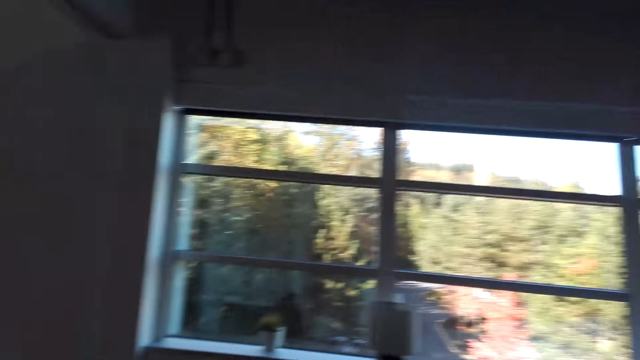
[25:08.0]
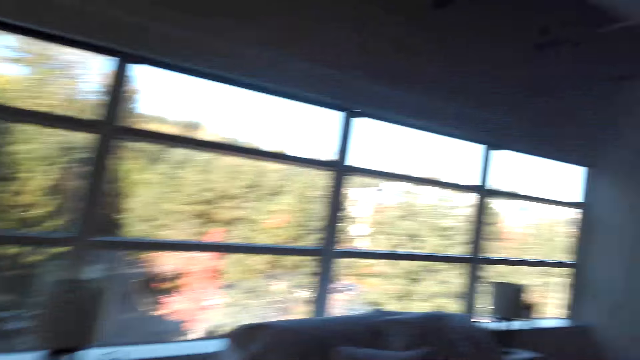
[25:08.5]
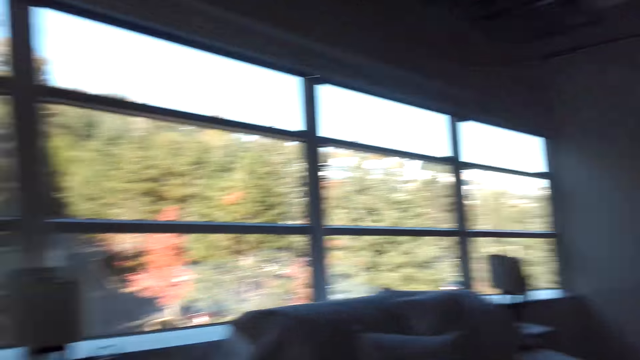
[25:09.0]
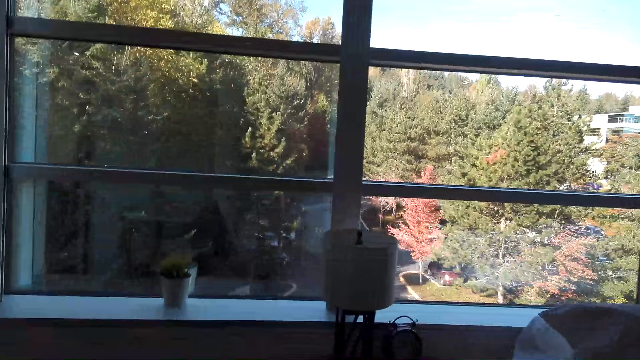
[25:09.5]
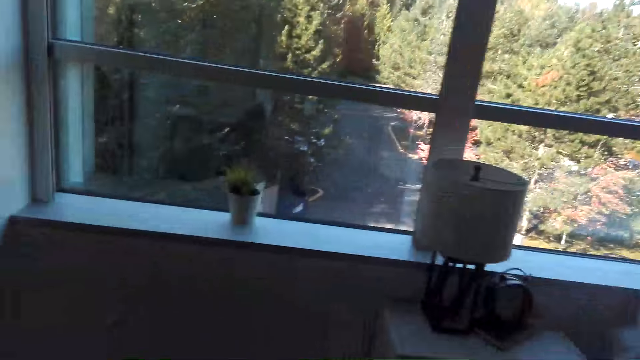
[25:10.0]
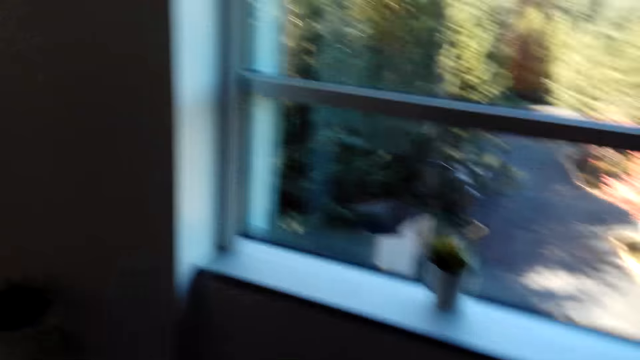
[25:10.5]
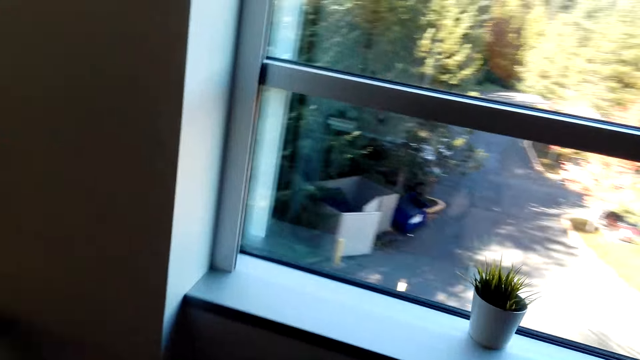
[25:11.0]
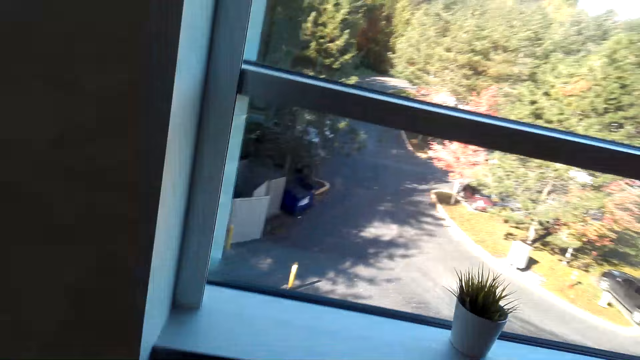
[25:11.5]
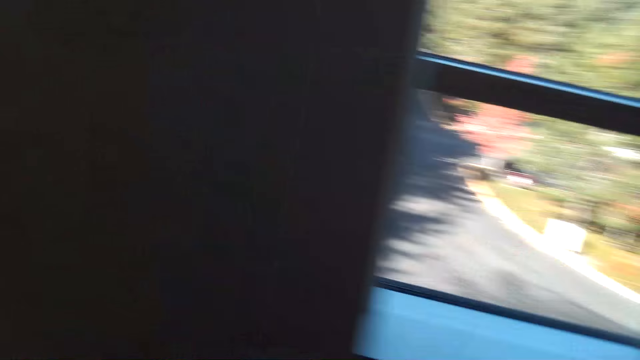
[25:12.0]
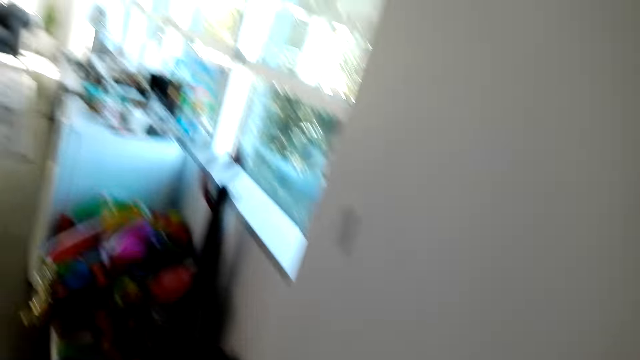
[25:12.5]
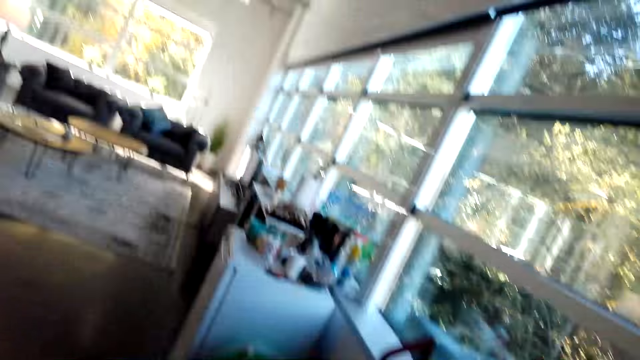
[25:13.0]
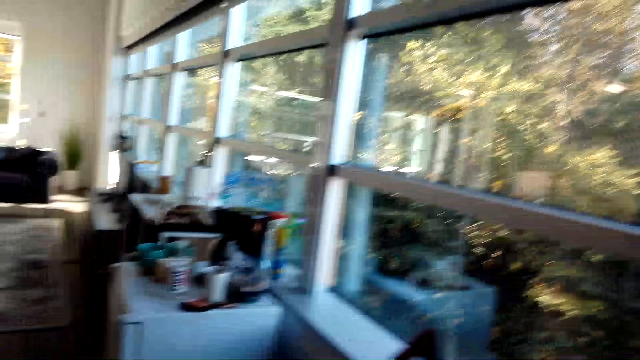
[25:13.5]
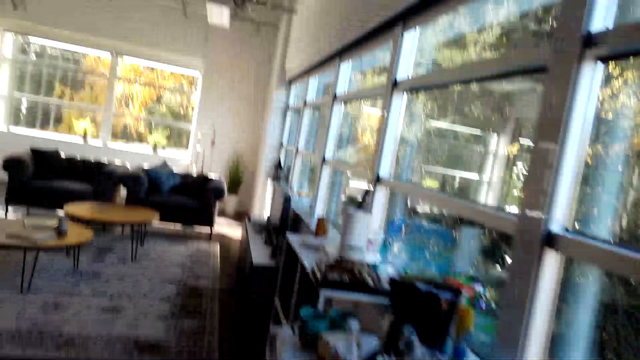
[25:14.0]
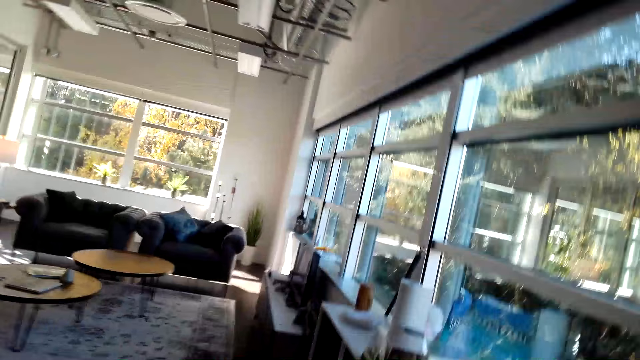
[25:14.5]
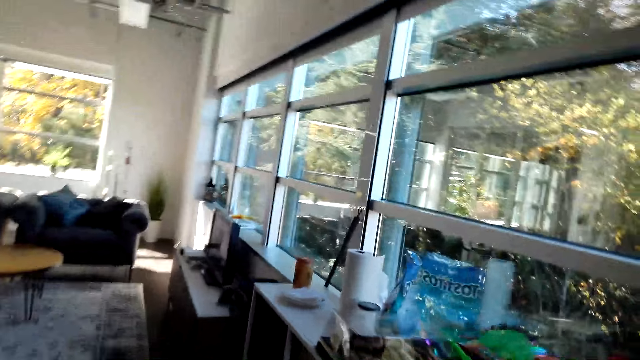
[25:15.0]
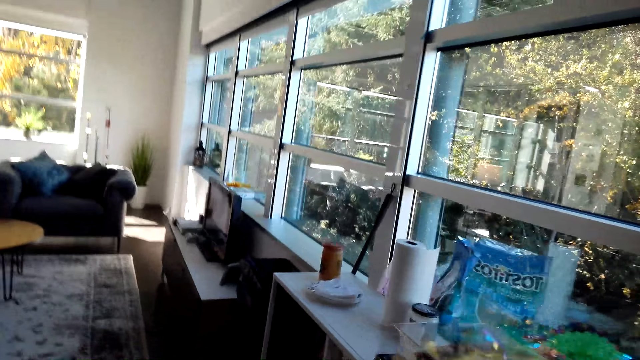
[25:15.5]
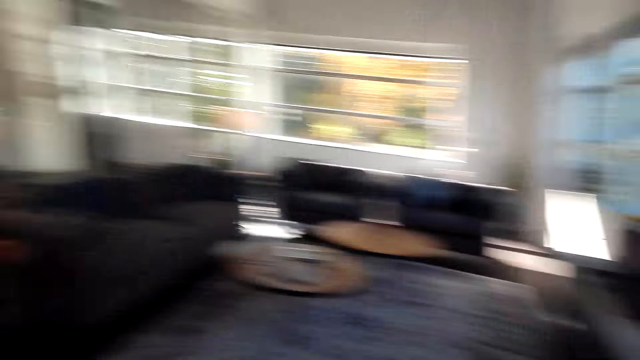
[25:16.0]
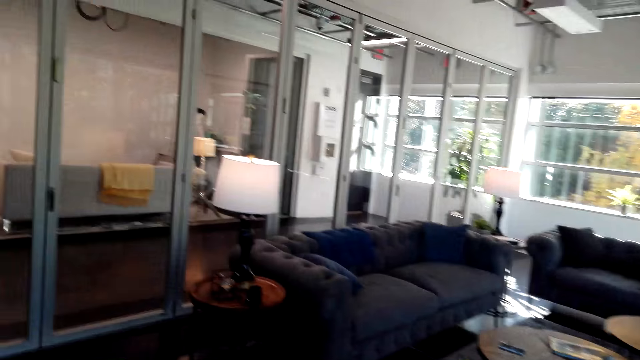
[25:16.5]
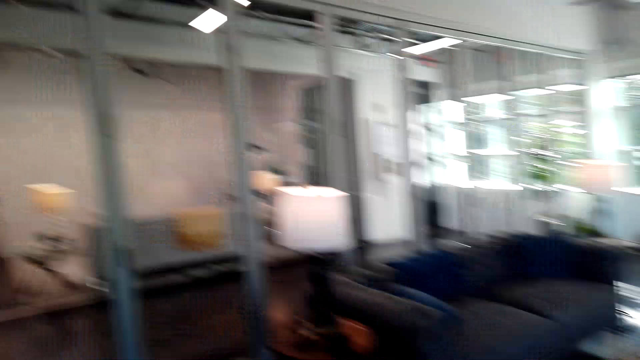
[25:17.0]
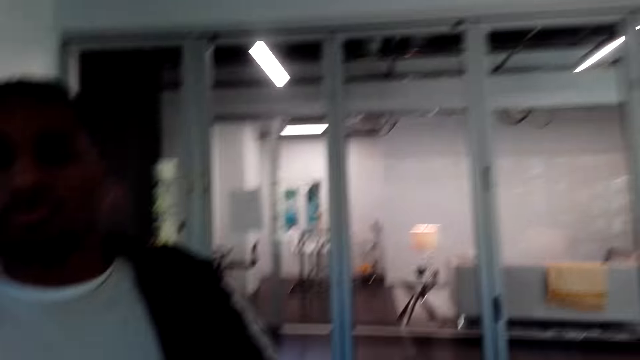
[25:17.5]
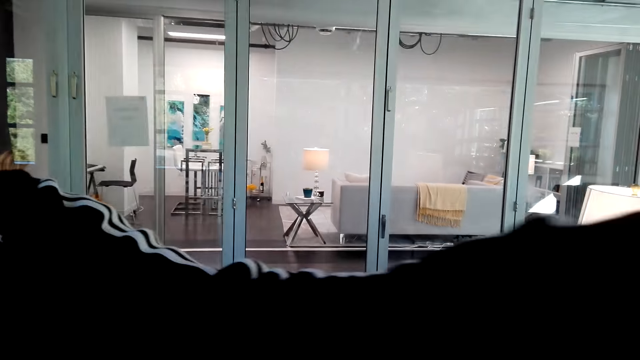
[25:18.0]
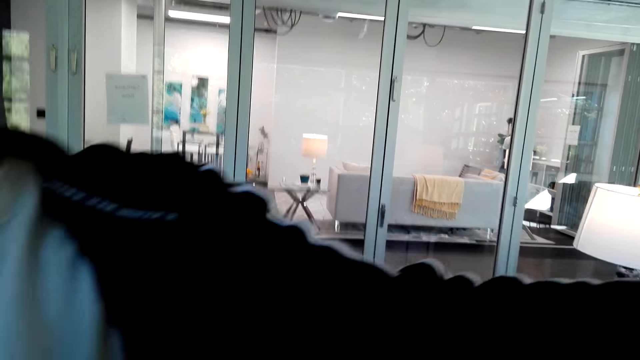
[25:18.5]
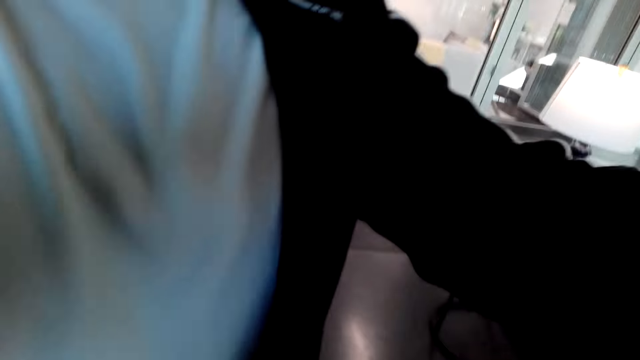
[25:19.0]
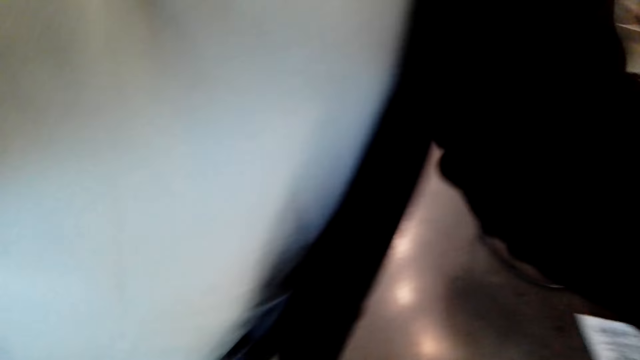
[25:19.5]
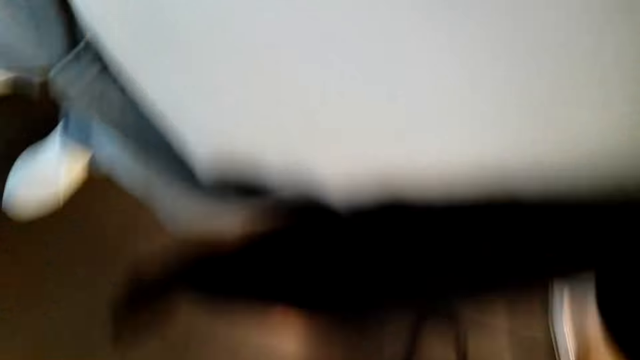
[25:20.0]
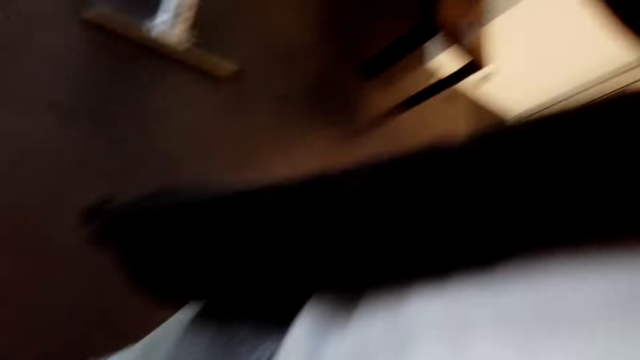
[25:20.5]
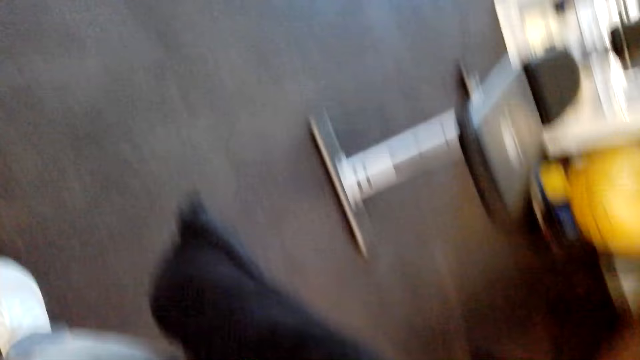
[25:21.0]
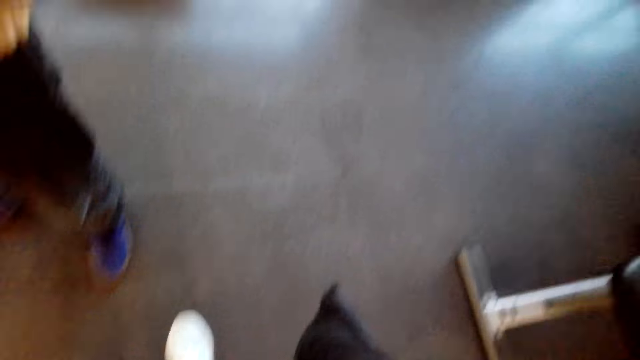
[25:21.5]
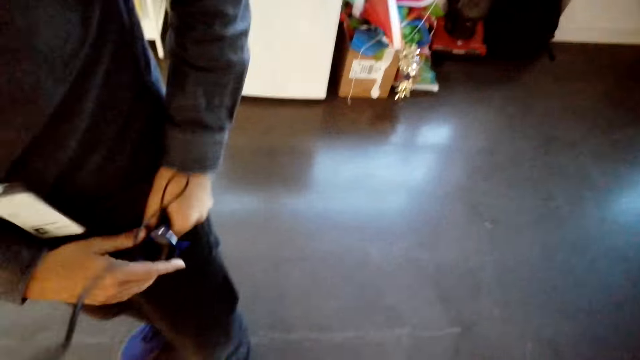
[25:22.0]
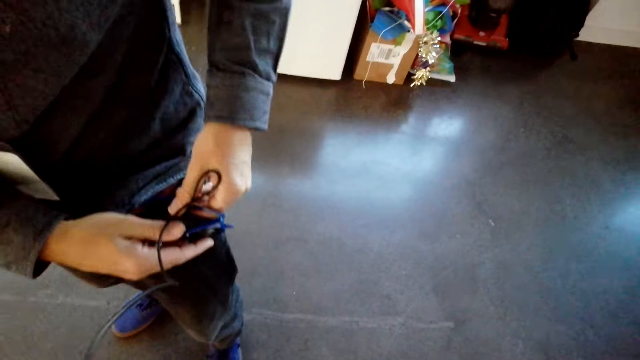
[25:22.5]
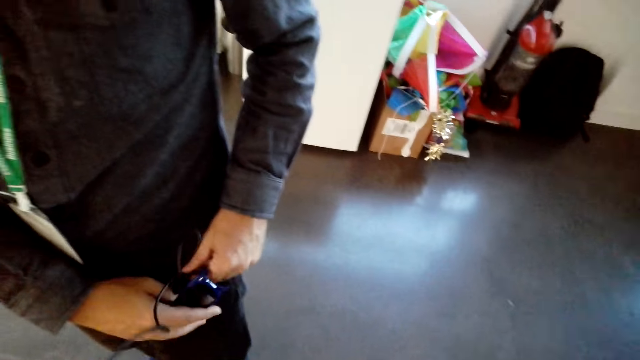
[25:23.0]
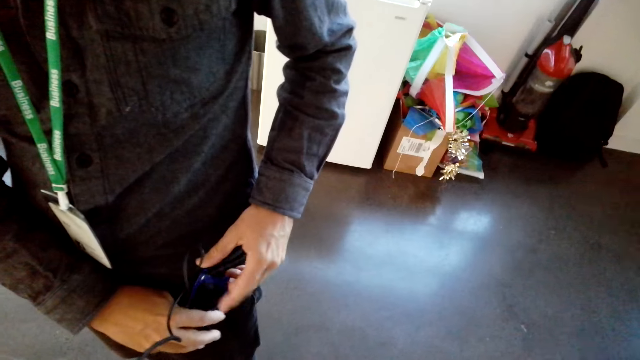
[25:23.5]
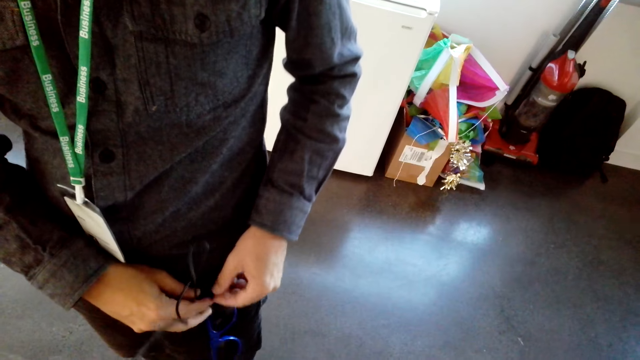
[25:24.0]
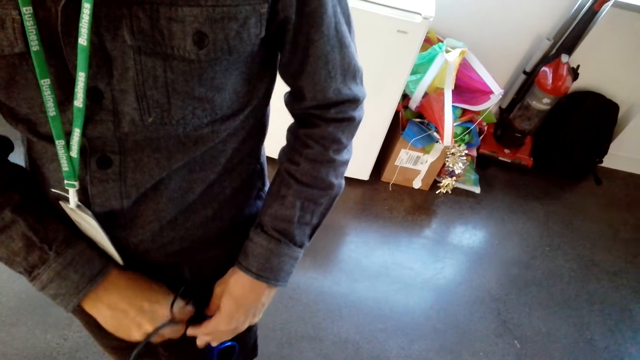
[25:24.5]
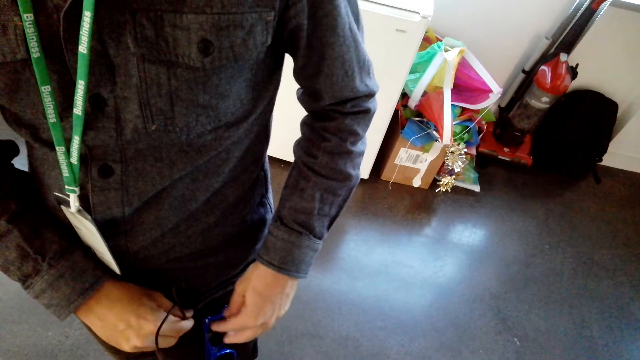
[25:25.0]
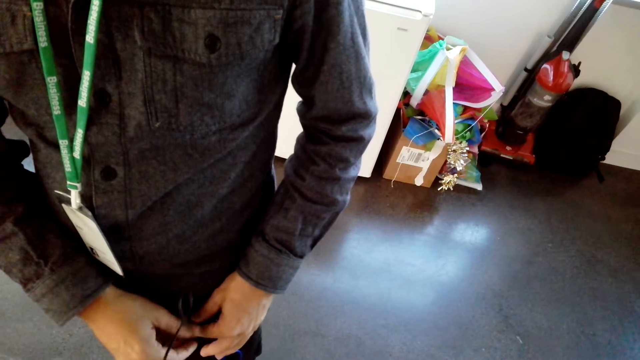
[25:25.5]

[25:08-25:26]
The camera wearer talks in the room. A person talks in the room. The camera wearer walks in the room. The person disconnects the camera. The camera wearer gives the camera to the person. They disconnect the cable and talk in the room. The person fixes the camera battery in the pocket.
